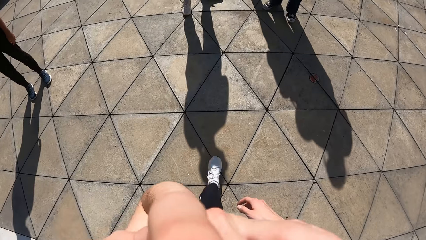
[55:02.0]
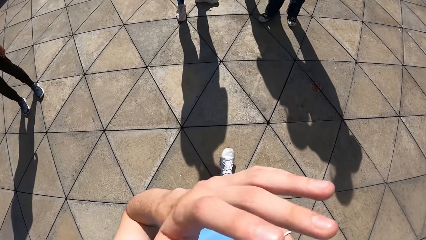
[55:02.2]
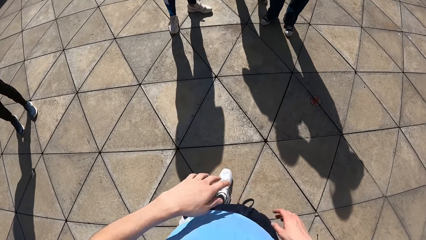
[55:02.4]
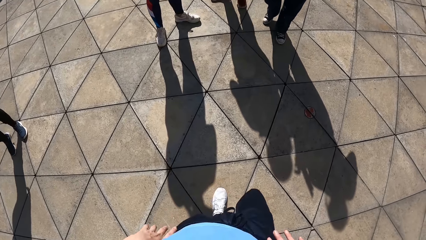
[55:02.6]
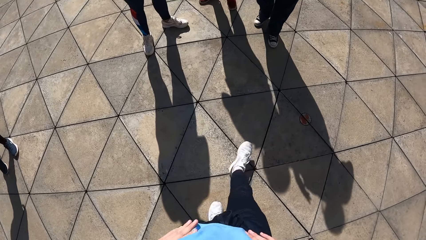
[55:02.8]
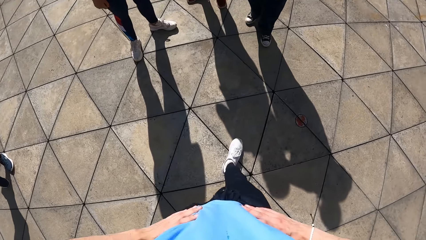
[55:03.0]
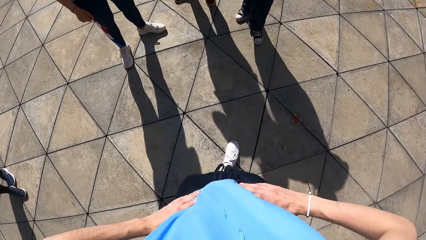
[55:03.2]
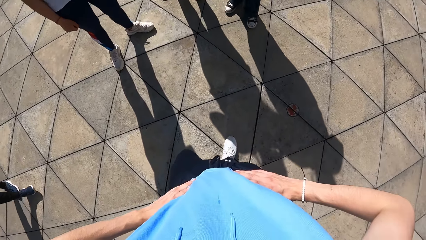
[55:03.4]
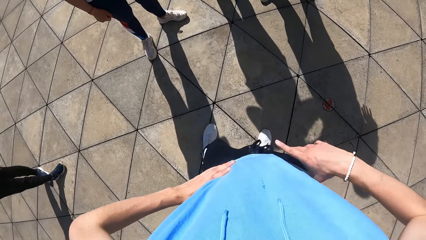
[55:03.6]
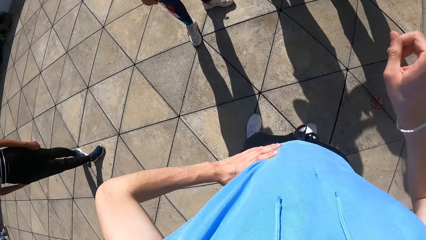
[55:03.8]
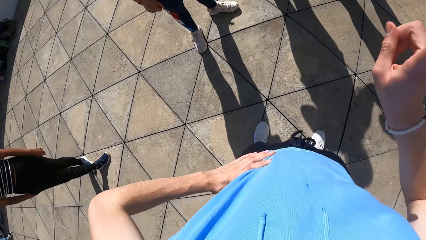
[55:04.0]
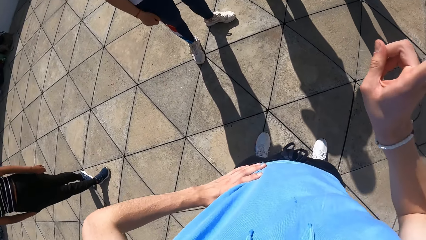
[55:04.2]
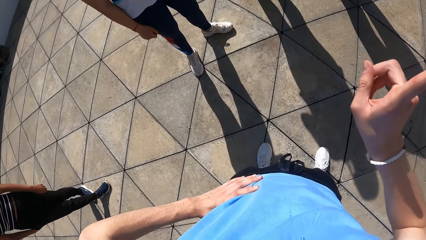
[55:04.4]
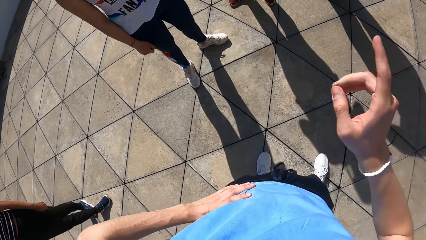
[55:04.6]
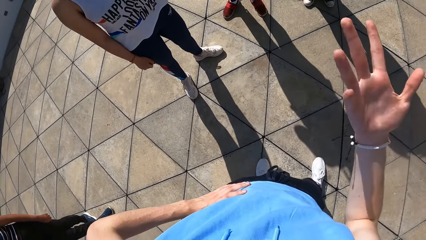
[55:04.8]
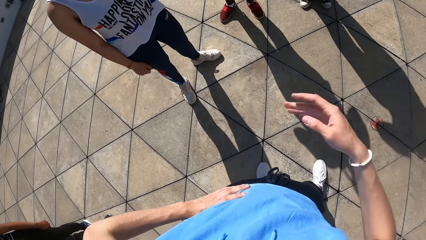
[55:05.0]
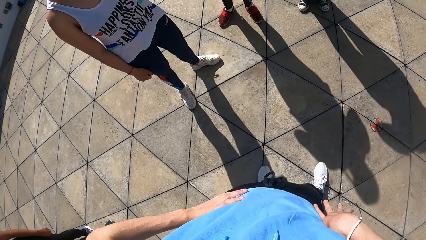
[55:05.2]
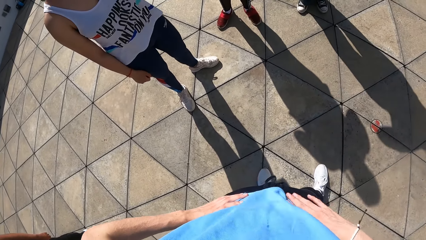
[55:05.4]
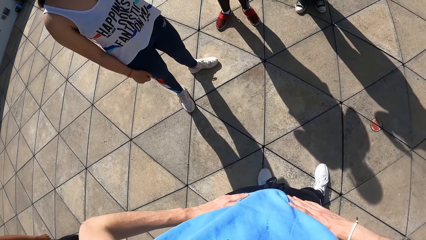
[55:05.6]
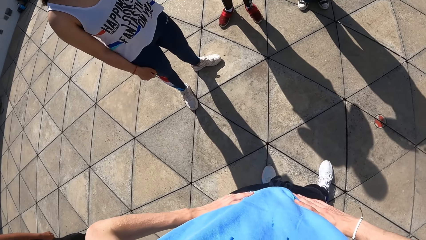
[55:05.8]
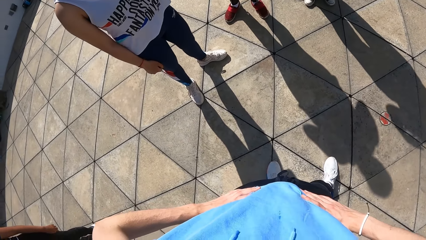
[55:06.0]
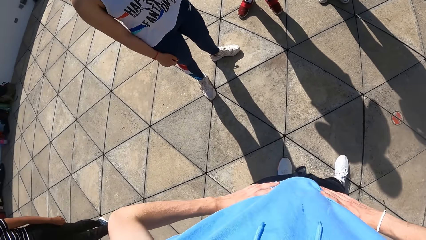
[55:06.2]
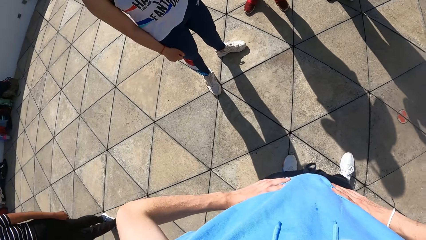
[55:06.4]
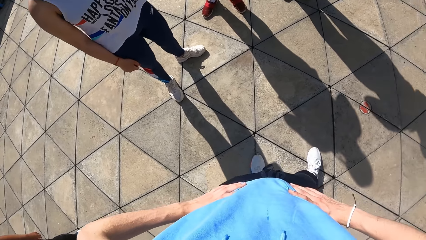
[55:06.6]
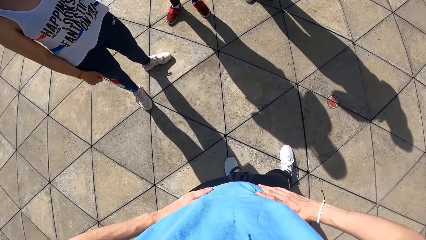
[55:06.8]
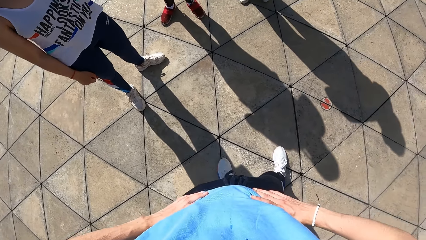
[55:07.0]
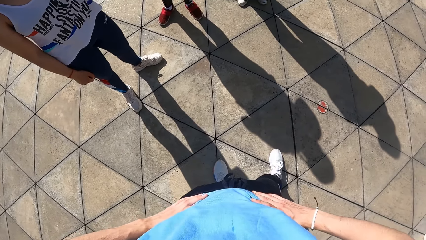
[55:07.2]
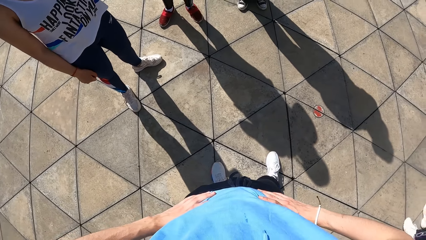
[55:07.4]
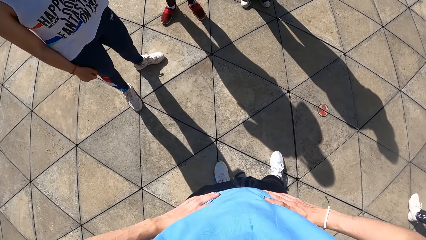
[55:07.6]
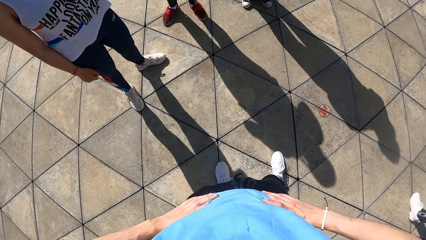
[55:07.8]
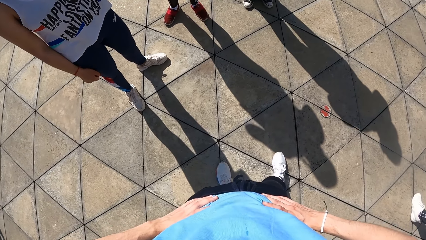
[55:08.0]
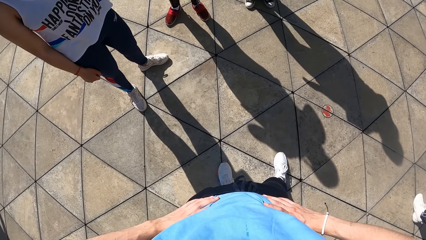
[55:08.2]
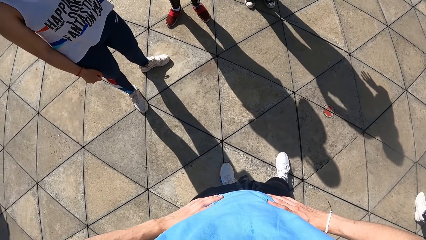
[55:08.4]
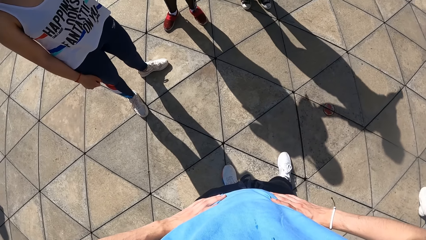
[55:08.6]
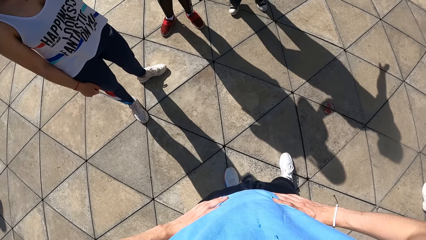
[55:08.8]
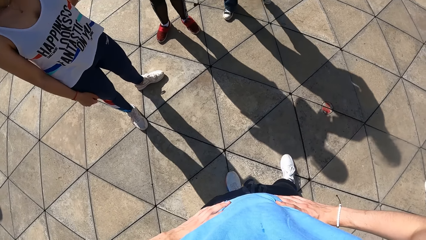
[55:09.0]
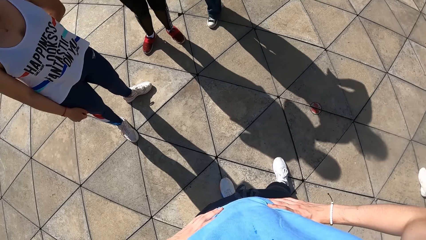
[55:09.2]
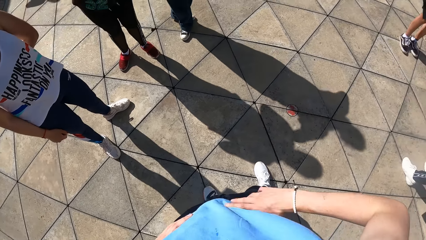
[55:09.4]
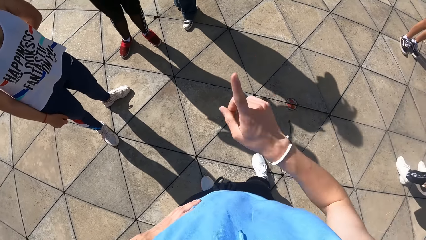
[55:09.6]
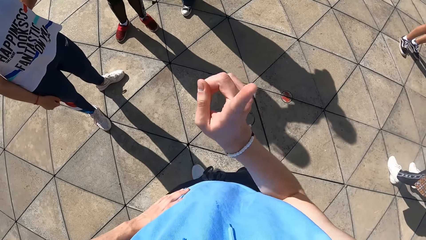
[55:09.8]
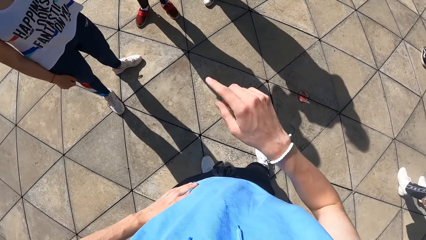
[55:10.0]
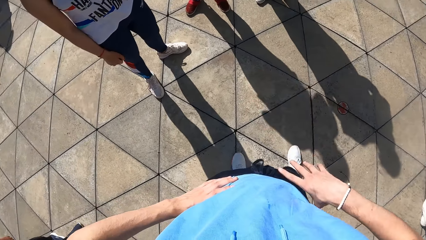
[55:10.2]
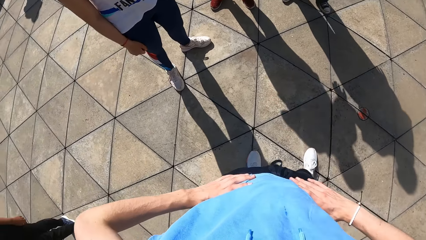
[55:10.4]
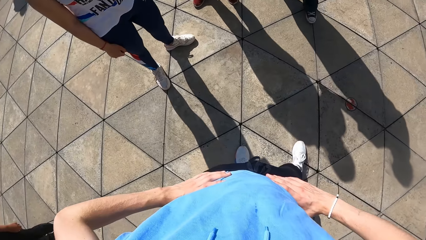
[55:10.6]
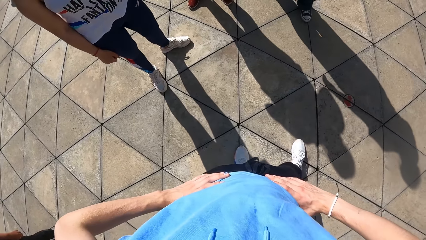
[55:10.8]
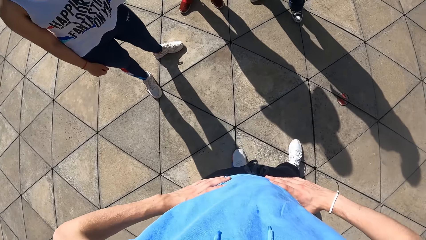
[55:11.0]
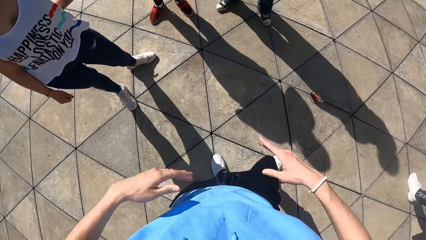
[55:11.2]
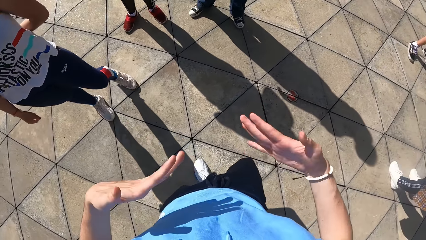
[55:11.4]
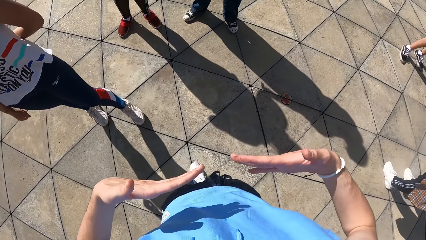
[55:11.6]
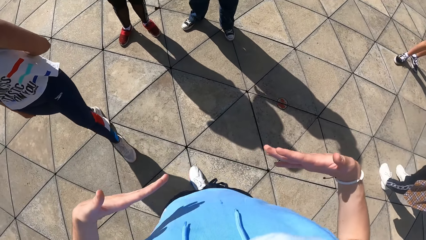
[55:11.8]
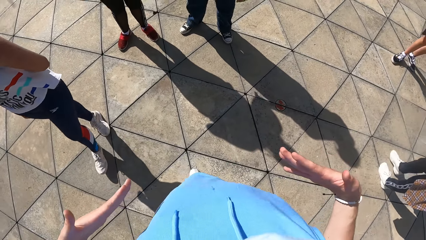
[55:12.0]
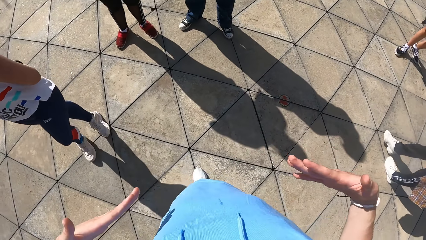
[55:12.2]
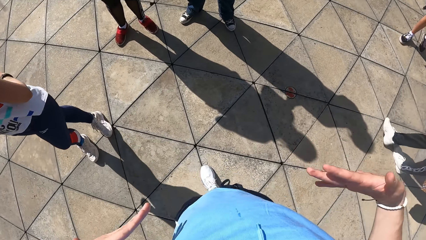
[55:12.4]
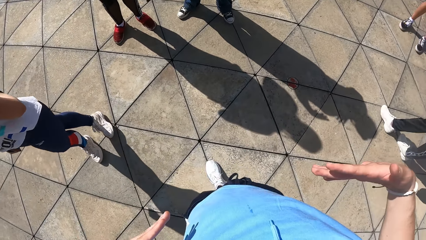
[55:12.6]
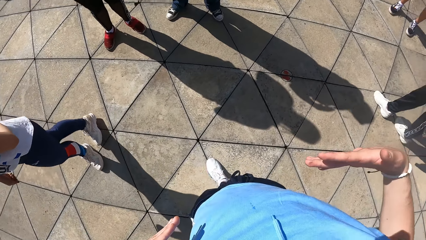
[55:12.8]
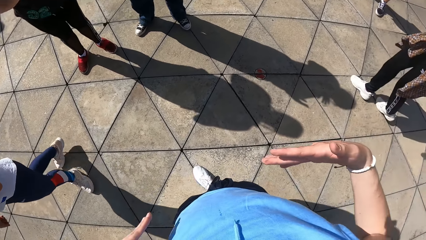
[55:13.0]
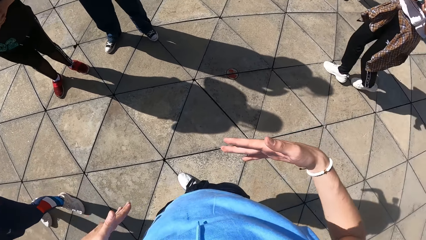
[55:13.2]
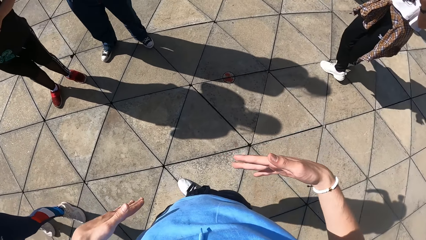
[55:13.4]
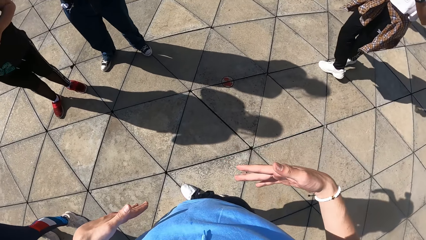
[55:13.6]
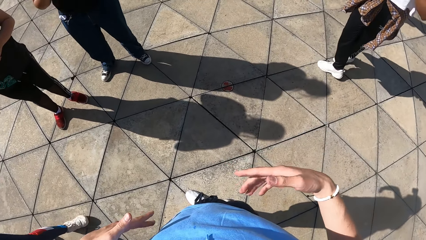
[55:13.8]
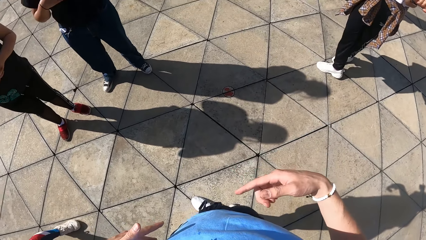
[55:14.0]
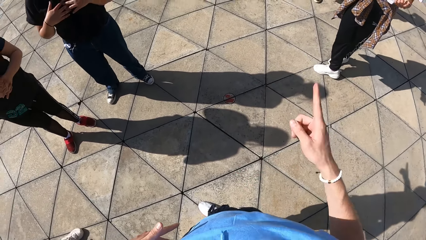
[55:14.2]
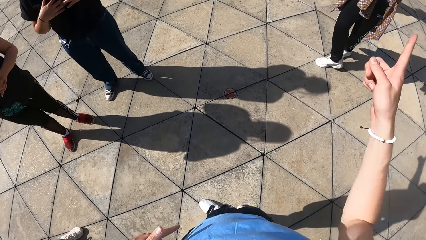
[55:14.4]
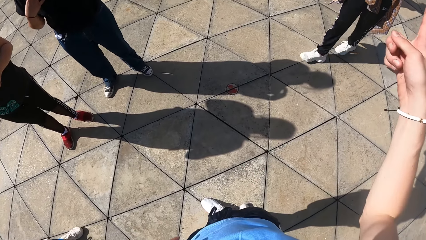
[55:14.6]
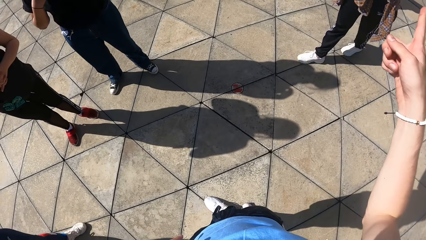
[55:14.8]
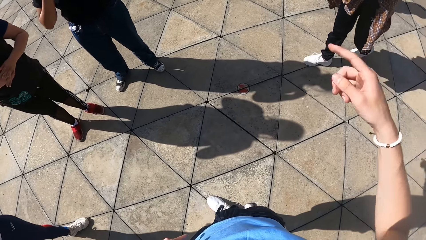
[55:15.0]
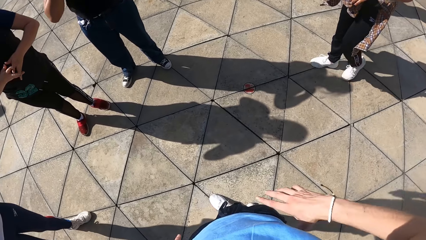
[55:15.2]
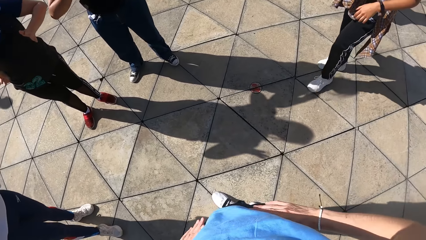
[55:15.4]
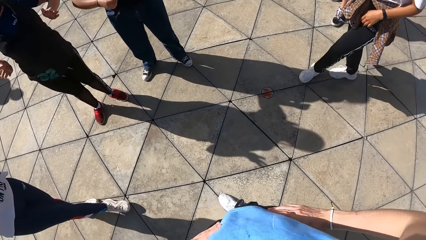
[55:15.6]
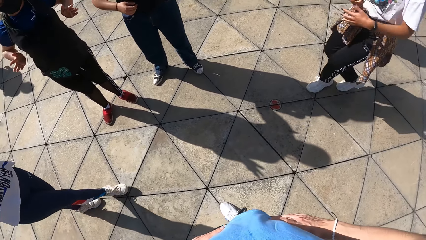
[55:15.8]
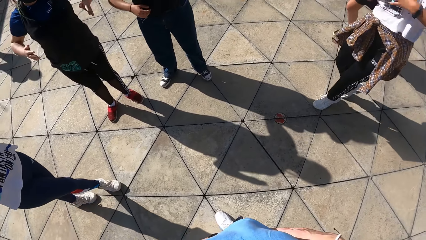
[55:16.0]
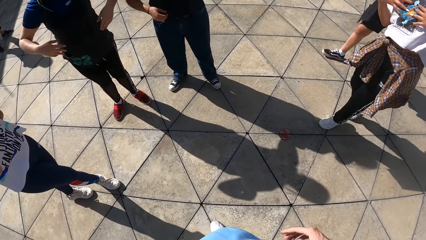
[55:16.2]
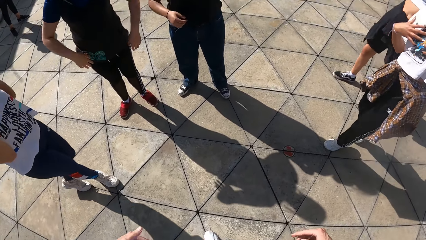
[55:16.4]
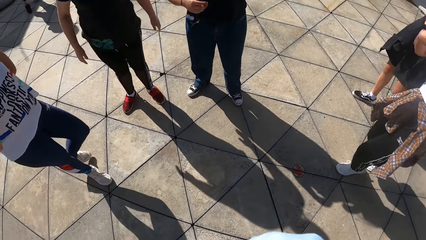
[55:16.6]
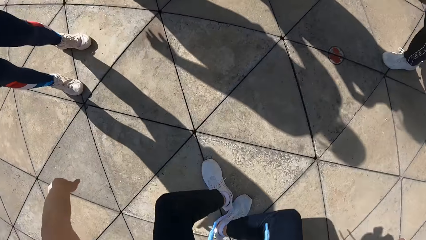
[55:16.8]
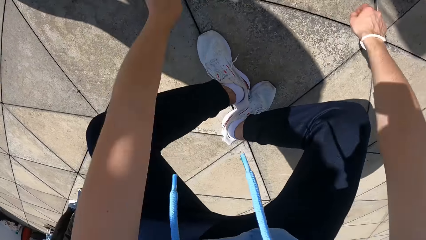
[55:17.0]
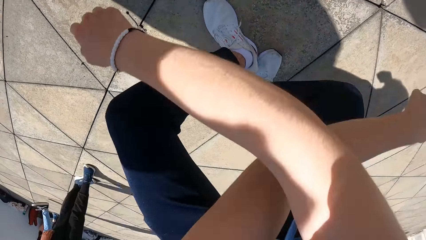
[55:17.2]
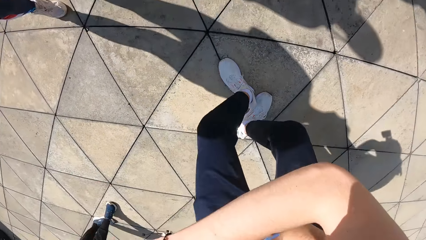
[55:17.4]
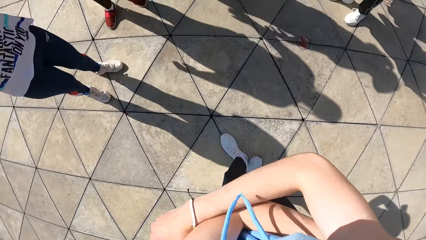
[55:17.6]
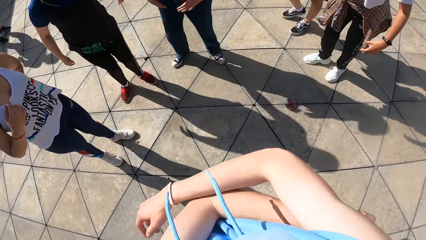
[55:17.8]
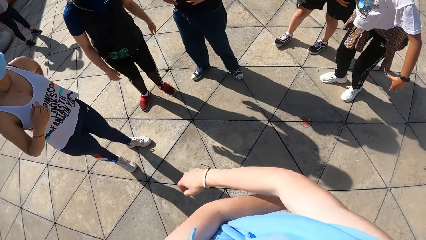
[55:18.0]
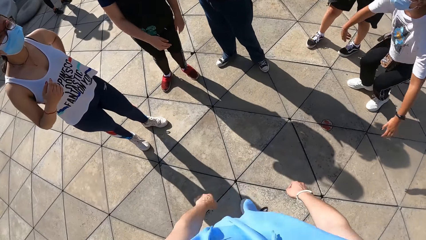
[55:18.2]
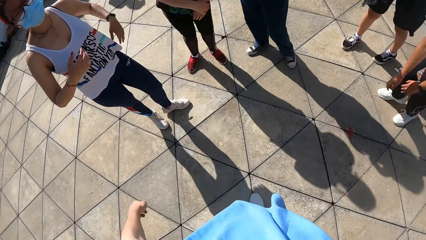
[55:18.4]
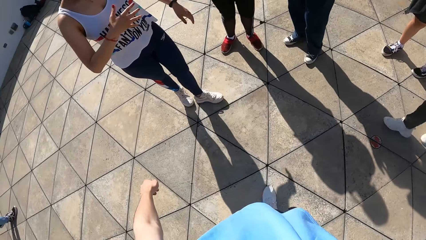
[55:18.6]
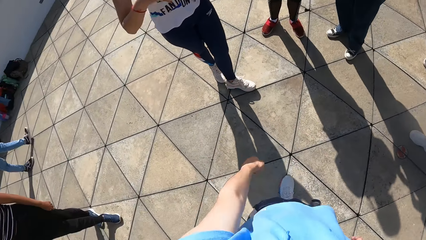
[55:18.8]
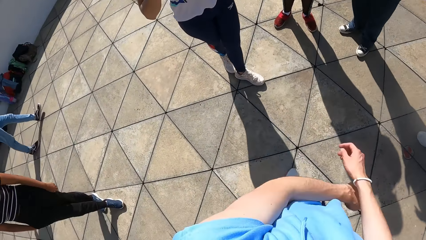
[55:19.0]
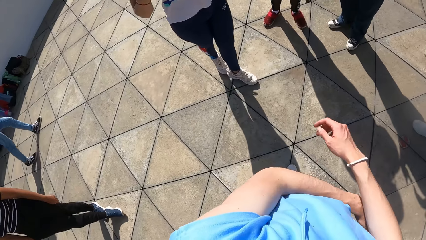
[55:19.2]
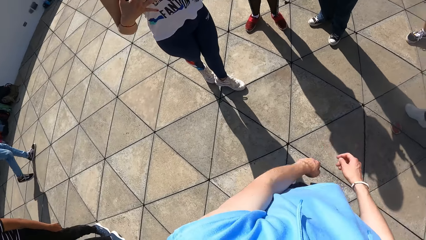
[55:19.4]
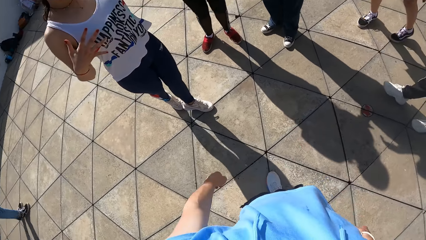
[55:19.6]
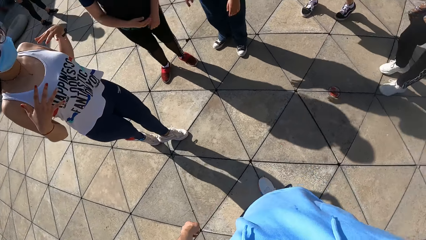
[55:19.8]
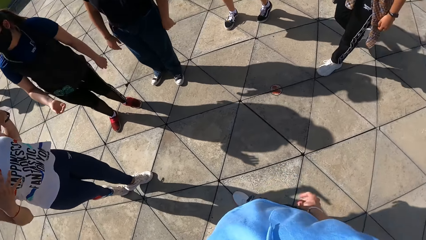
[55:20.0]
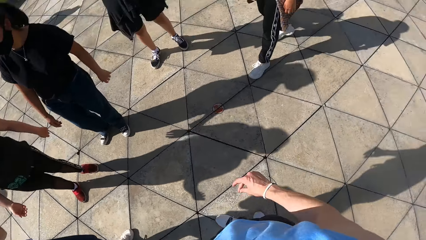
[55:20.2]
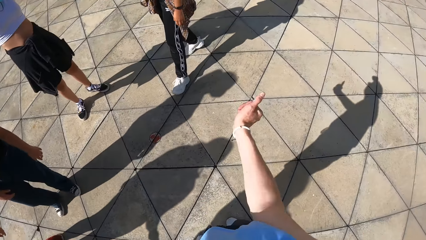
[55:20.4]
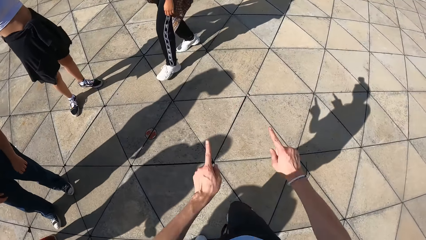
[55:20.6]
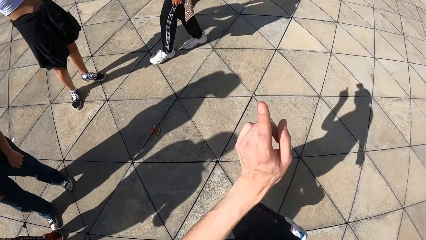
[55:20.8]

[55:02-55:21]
The camera wearer touches his face. He interacts with a group of persons. He interacts with a woman. He moves his hand. He holds his waist. He points at another woman. He squats.
